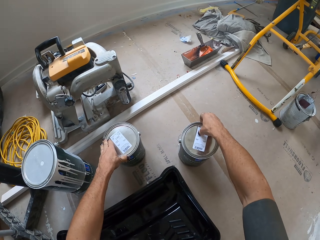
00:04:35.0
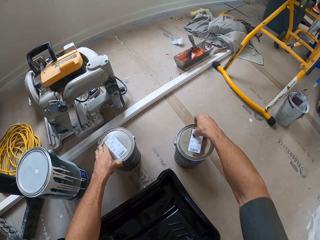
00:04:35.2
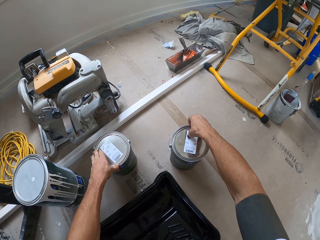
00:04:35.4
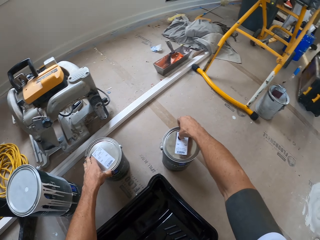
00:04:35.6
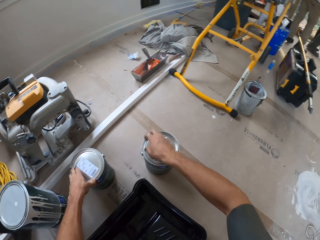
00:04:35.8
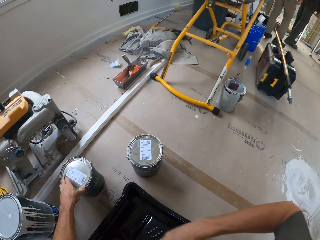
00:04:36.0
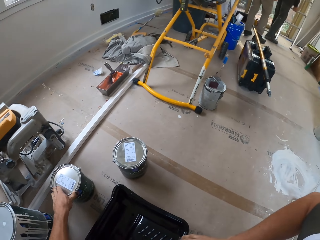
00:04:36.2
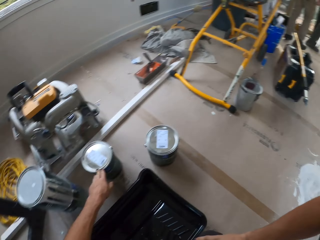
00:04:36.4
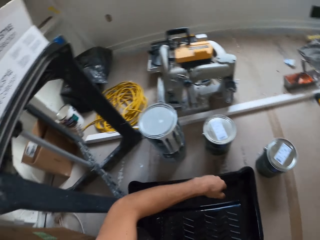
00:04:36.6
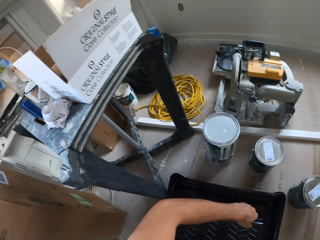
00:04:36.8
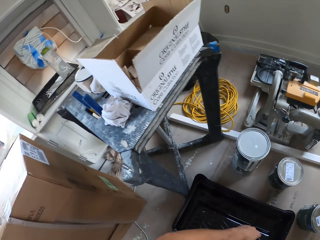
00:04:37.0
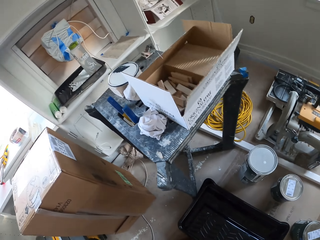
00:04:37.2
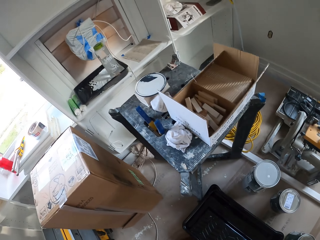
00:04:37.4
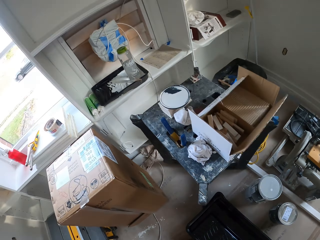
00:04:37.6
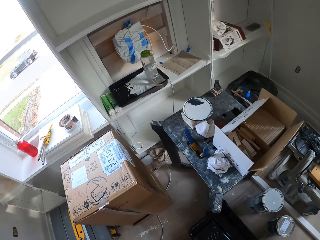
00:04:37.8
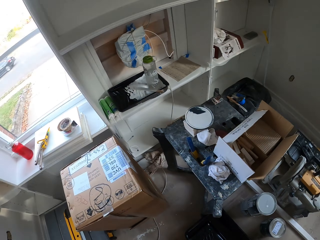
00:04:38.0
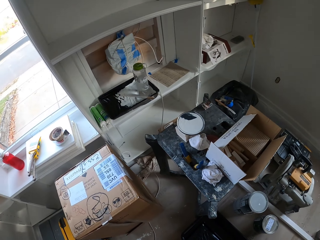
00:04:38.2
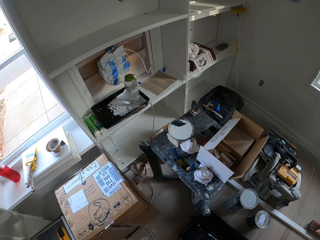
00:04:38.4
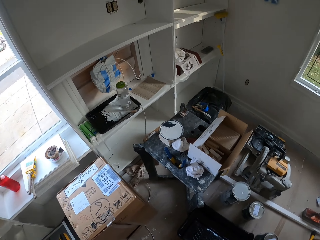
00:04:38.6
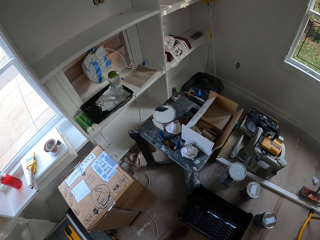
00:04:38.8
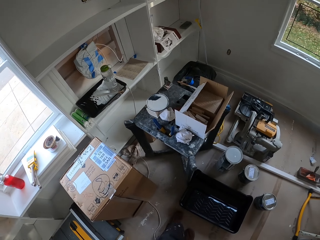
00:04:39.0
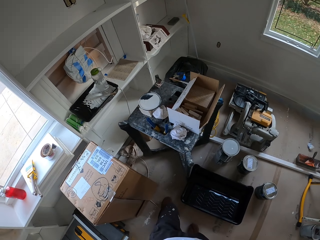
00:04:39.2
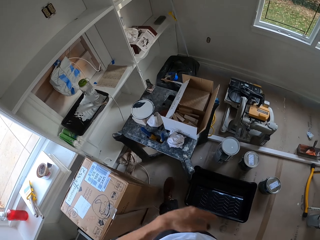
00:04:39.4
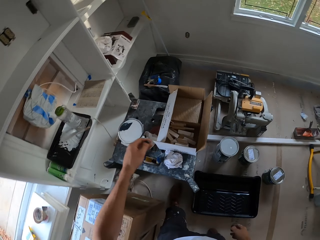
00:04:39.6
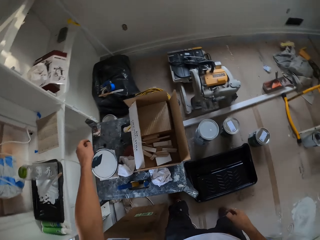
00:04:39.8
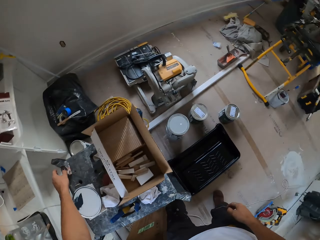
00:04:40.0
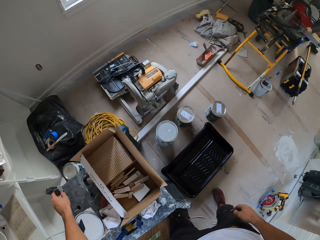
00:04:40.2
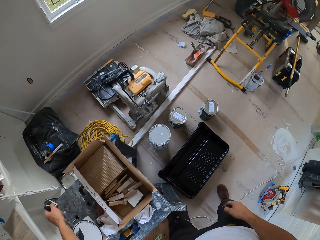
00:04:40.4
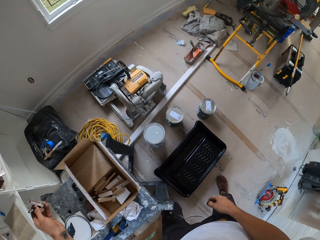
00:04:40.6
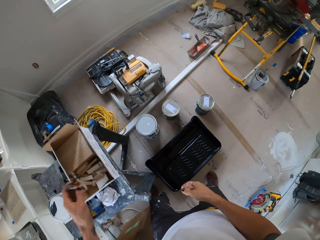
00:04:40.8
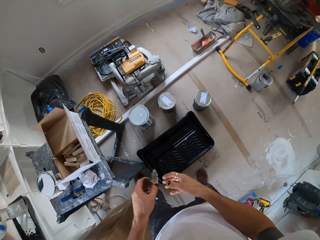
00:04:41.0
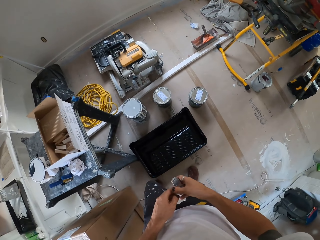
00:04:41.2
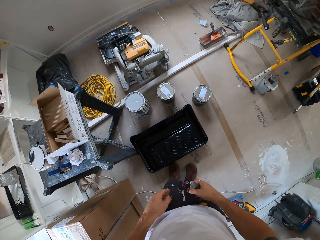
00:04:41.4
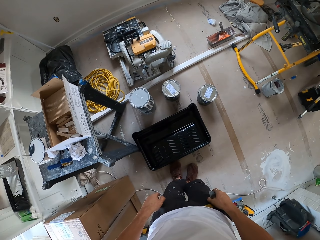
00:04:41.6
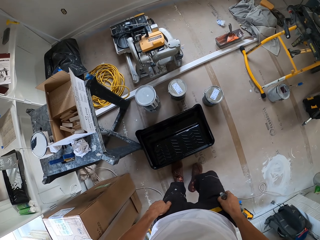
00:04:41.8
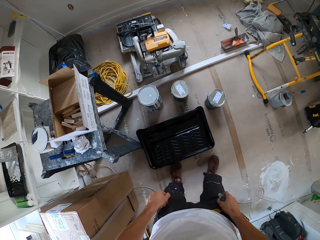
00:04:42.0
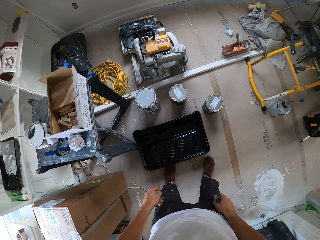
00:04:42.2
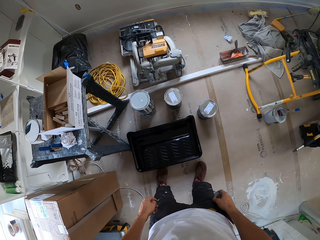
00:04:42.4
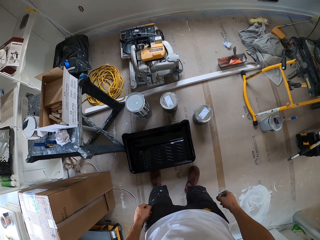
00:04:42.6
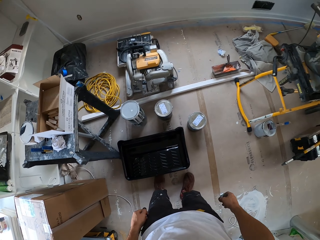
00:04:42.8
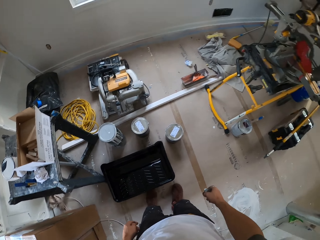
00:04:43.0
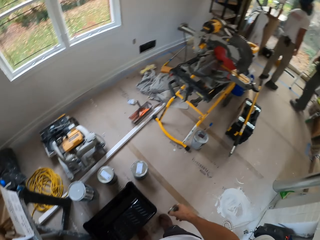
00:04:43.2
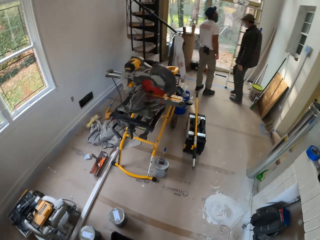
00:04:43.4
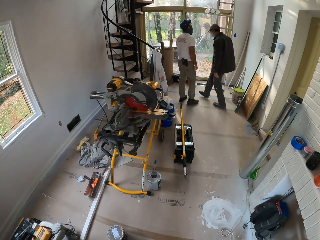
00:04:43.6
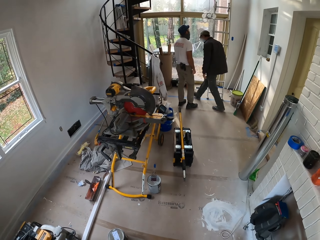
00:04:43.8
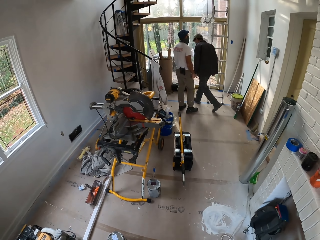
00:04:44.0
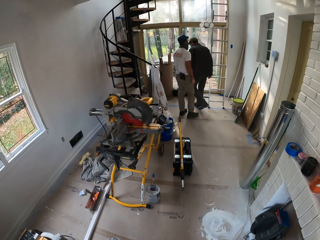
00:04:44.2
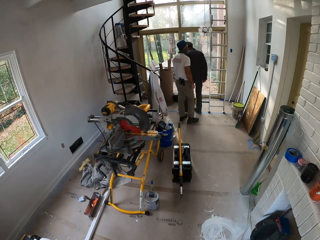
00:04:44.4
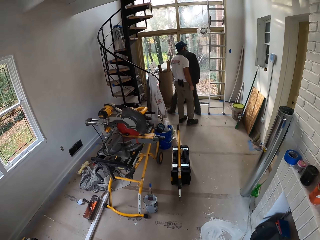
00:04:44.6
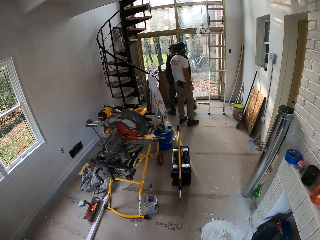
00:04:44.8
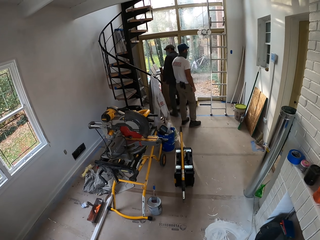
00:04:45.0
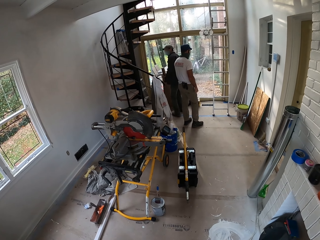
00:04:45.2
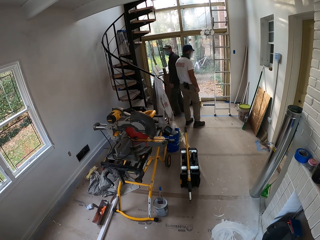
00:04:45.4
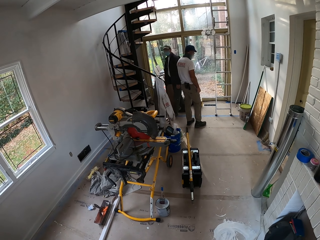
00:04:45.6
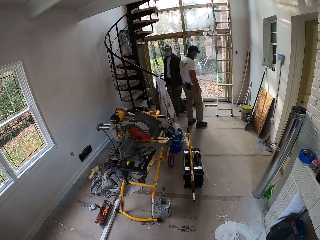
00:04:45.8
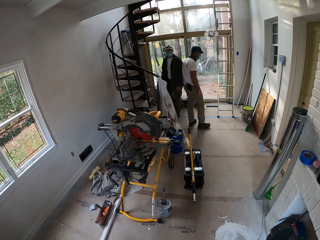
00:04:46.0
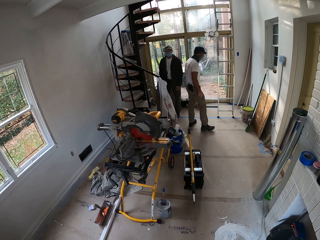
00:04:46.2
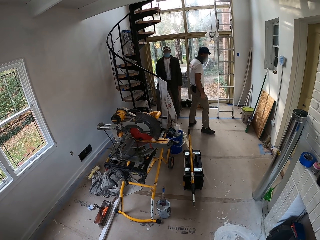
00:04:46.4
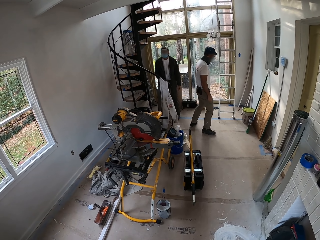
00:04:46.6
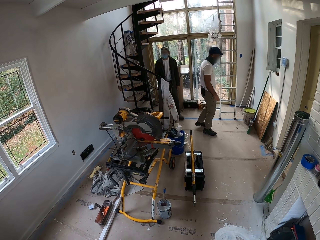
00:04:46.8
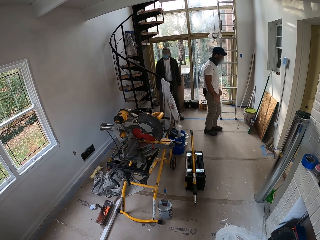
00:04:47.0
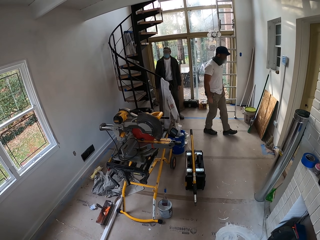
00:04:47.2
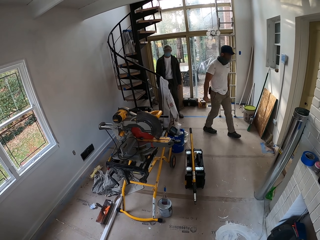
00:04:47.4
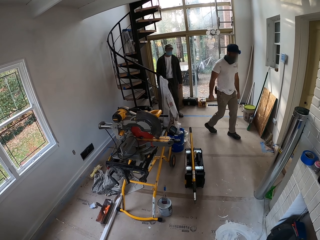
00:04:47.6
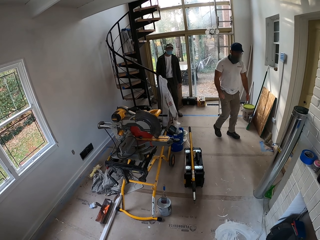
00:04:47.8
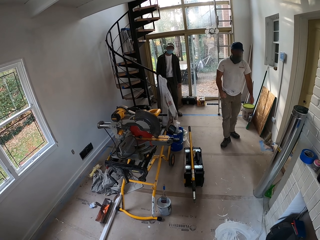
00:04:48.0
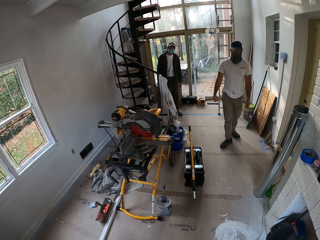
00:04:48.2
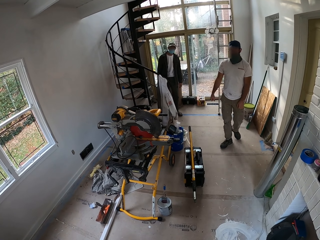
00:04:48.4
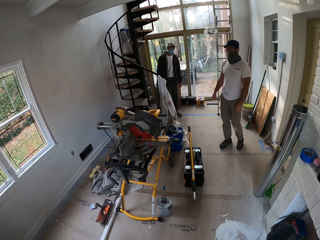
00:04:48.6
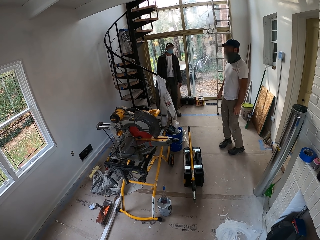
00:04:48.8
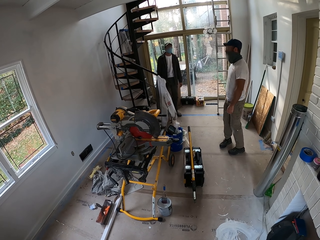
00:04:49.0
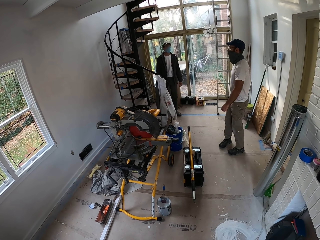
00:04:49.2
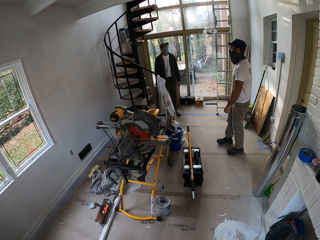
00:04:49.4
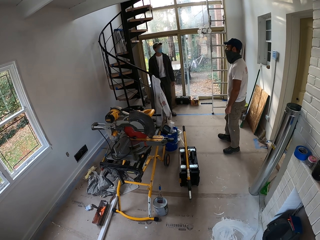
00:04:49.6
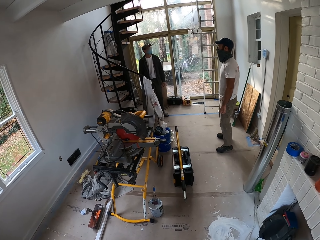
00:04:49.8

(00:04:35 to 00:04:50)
The camera wearer holds the paint tin lids. He looks around the house. He stands up. He looks around the house. He picks the can opener on the board. He holds the can opener on his right hand. He holds his trousers. He looks around the house. A man stands in the house. Another man walks around the house. The other man stands in the house. The first man stands in the house. The other man walks around the house.

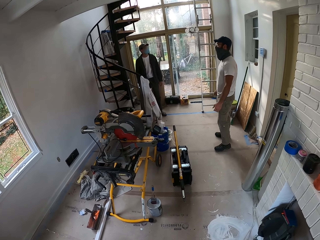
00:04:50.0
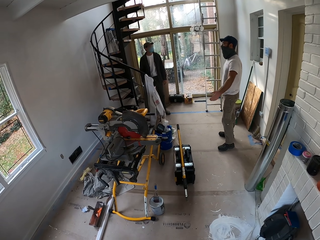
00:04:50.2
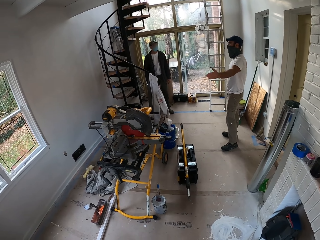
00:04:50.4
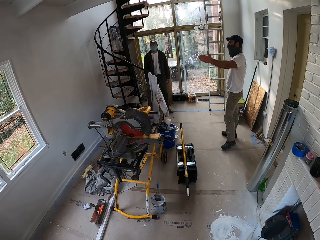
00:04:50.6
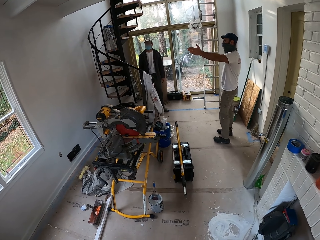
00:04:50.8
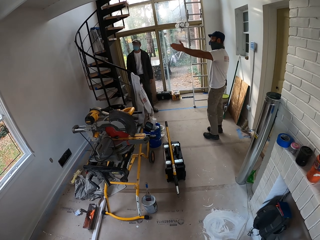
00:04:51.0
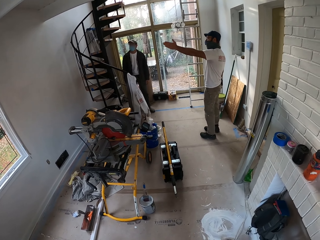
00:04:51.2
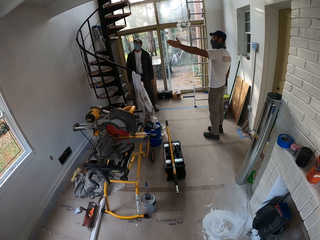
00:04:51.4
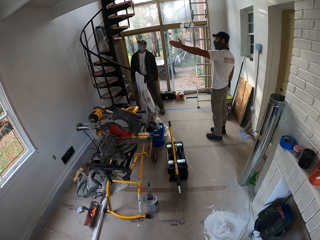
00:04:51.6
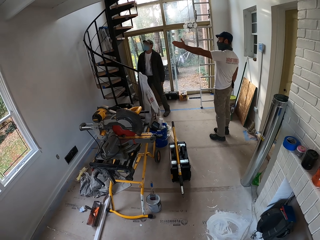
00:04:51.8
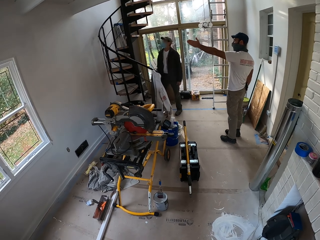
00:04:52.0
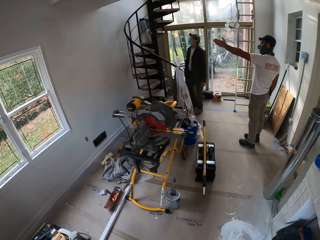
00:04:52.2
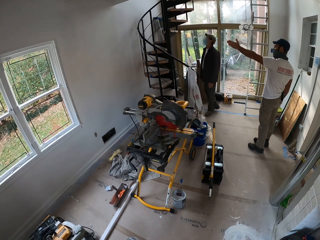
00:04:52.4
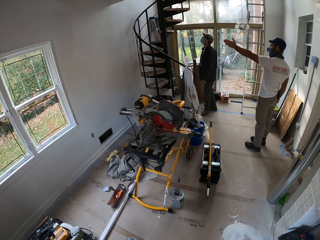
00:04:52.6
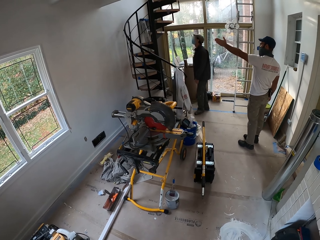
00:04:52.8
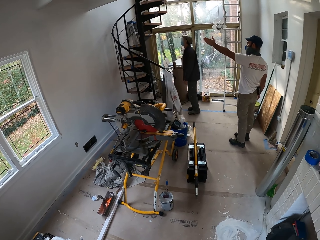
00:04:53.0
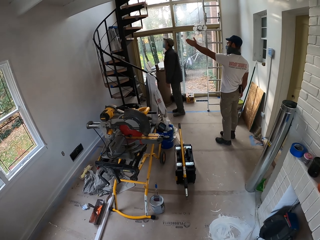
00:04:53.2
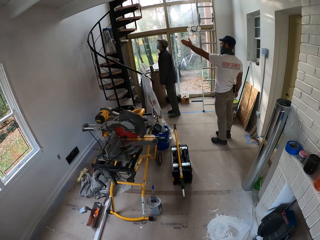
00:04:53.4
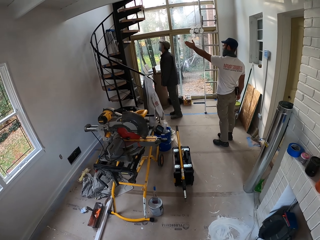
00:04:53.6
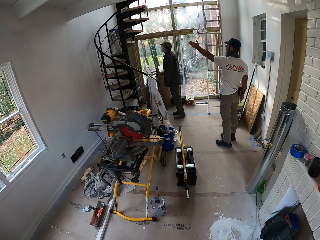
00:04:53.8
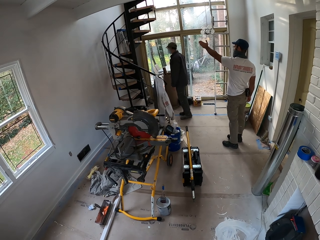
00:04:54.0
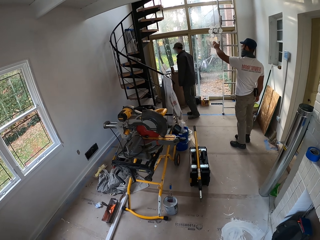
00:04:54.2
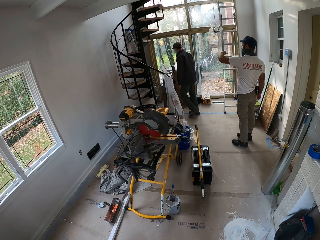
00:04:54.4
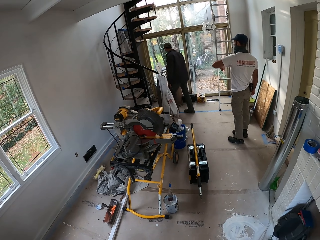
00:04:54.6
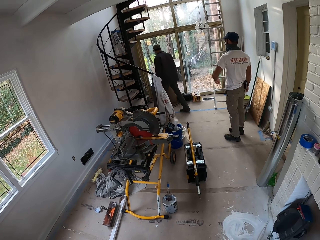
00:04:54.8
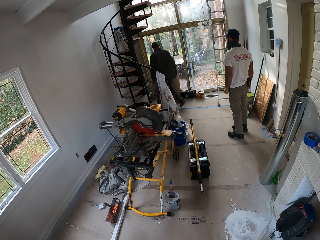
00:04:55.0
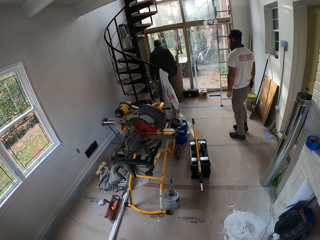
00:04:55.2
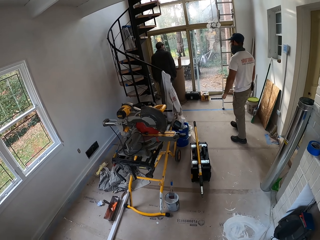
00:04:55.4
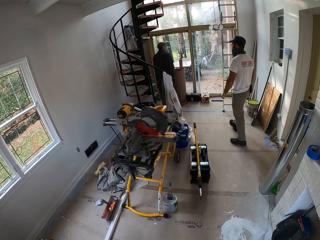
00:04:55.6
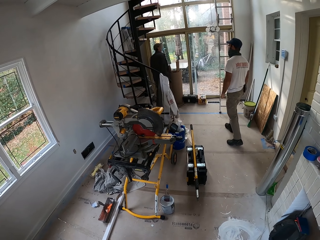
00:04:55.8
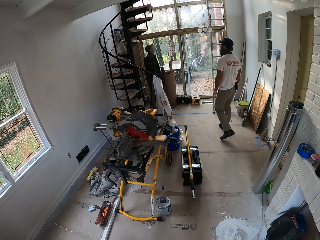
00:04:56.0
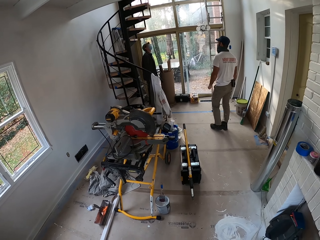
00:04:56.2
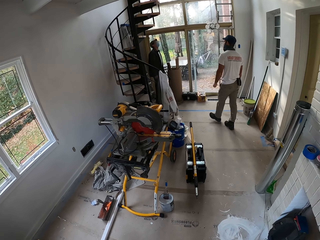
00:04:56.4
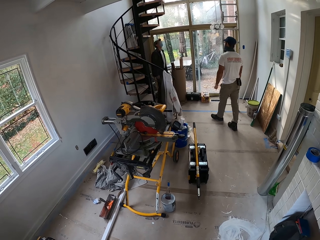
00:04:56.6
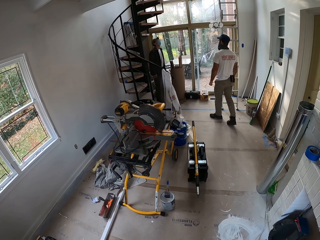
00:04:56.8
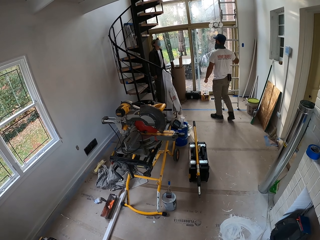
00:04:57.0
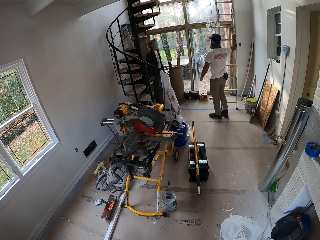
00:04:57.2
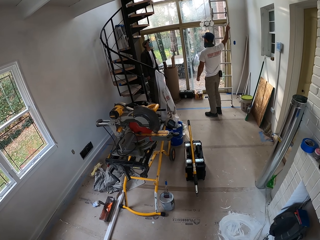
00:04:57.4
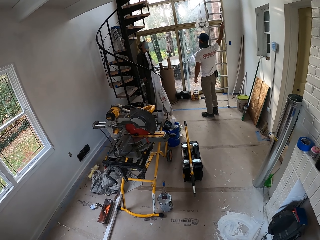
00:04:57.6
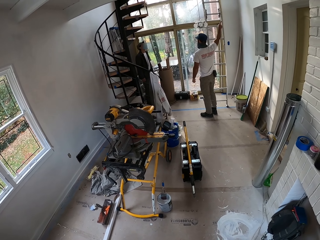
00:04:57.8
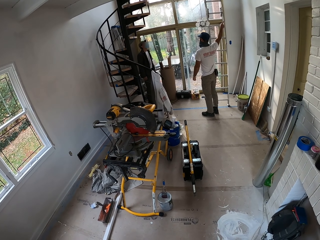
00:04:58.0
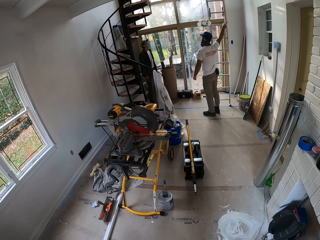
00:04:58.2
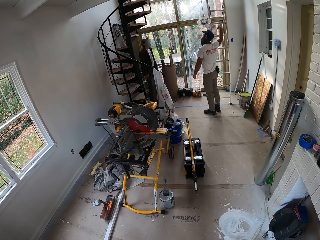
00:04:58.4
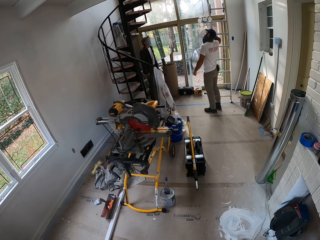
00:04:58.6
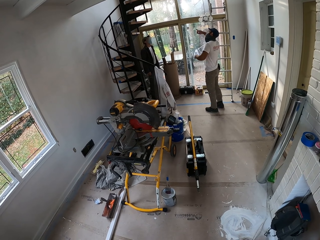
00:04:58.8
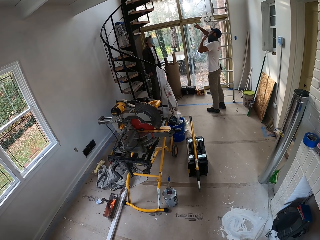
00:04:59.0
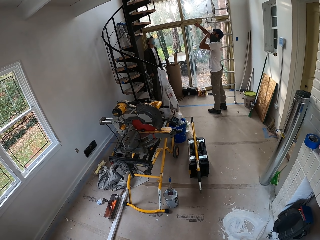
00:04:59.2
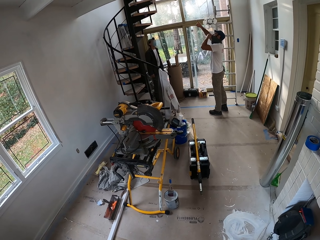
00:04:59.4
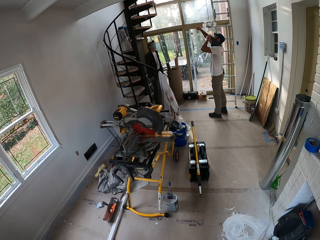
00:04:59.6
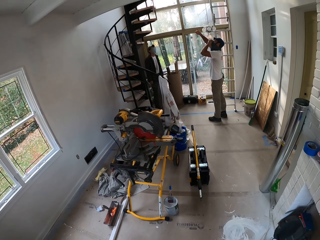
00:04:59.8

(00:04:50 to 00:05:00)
The camera wearer looks around the house. A man moves his hand. Another man looks around the house. The first man talks with the other man. The first man looks around the house. The other man walks around the house. The first man walks around the house and moves his hand.
